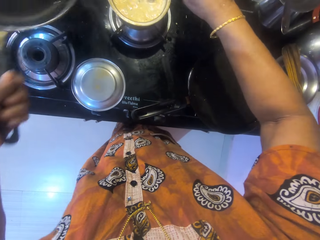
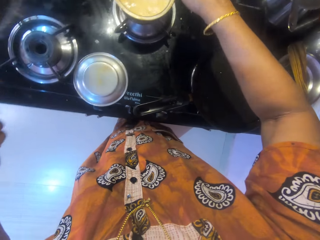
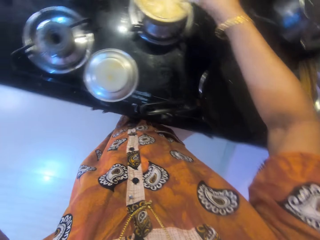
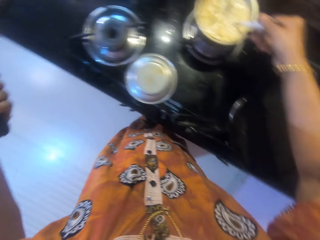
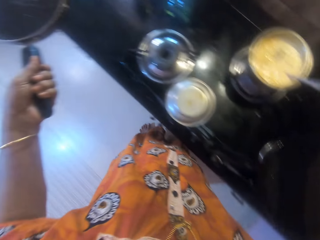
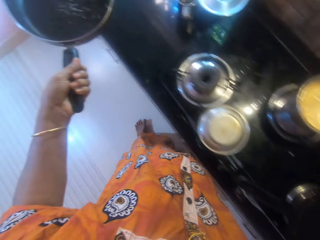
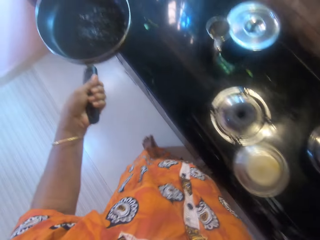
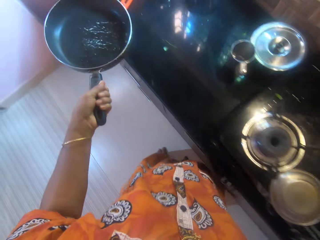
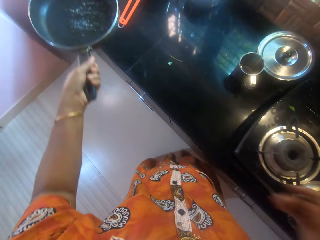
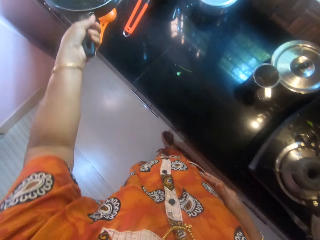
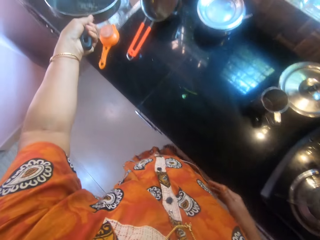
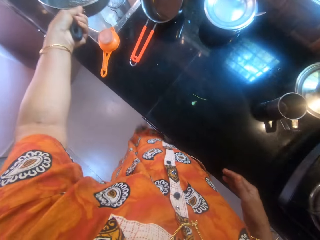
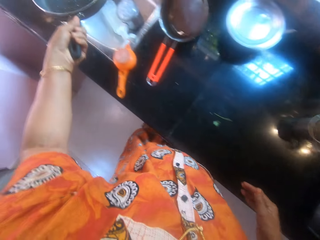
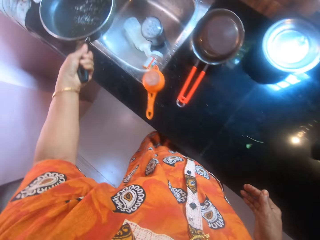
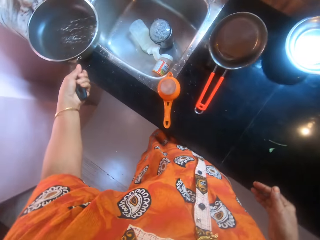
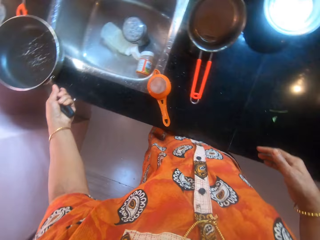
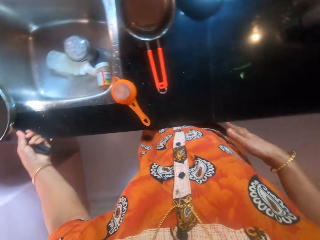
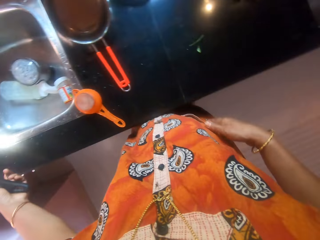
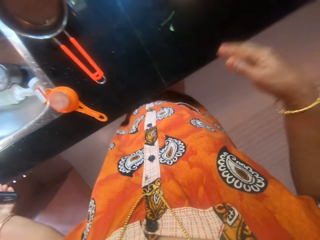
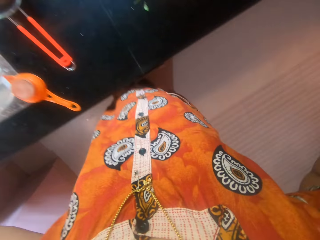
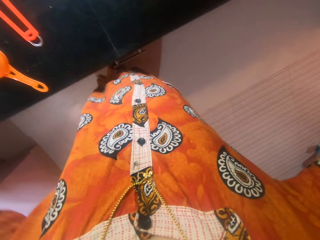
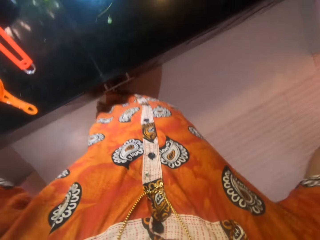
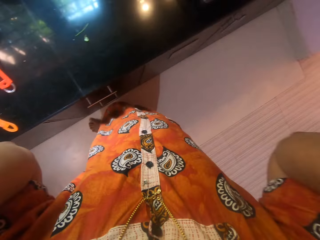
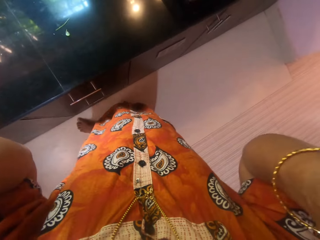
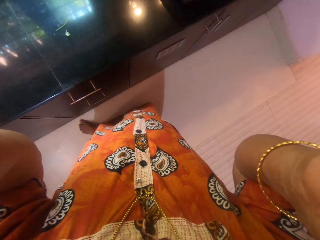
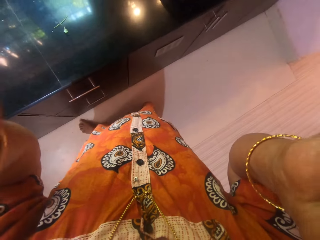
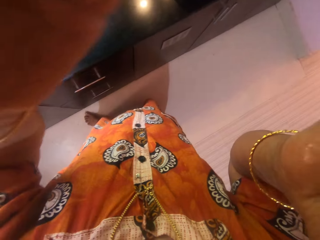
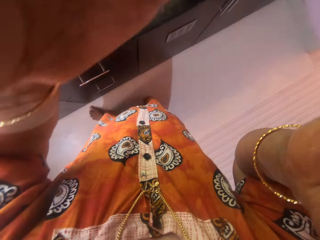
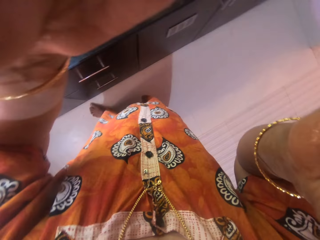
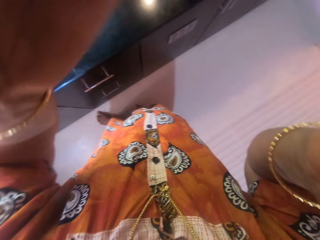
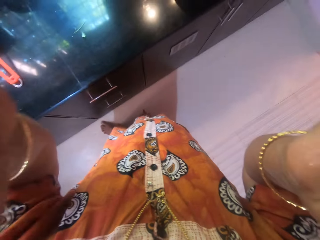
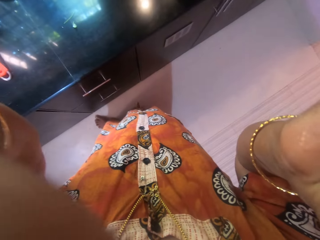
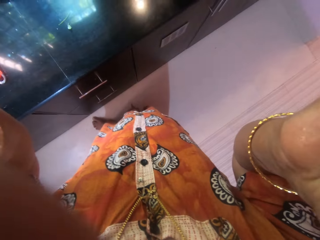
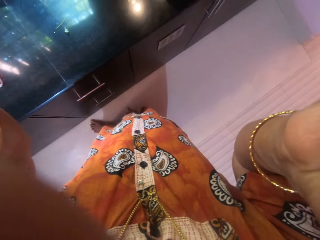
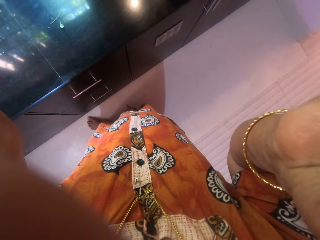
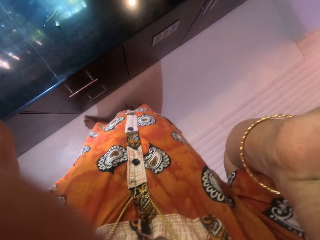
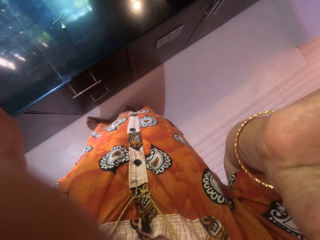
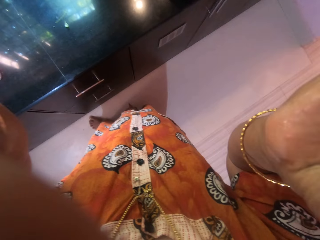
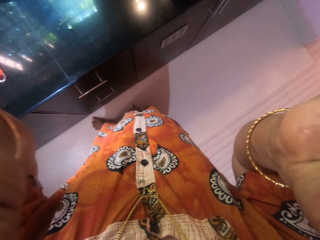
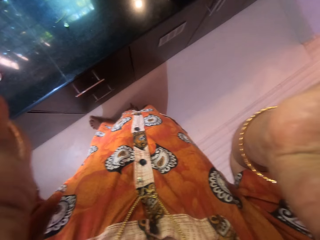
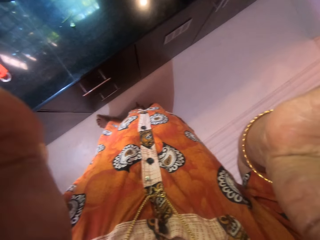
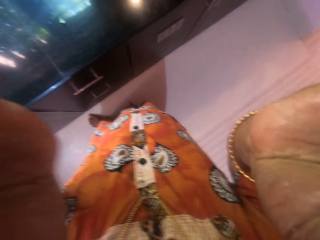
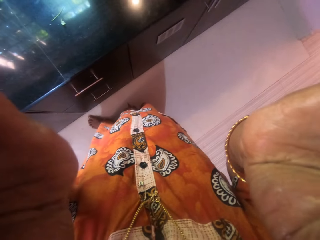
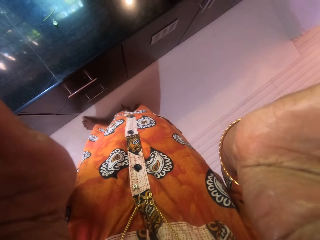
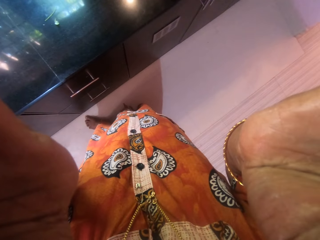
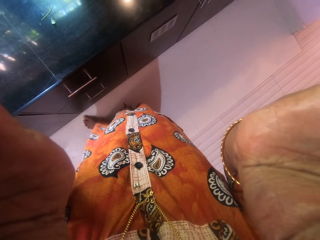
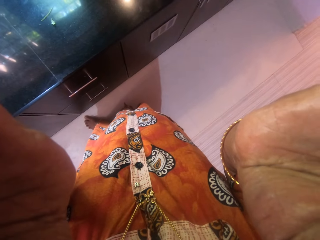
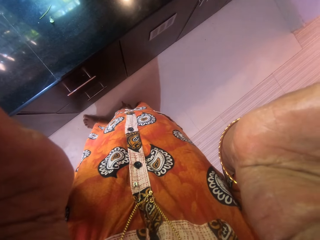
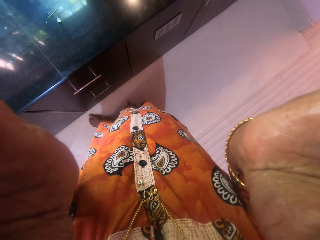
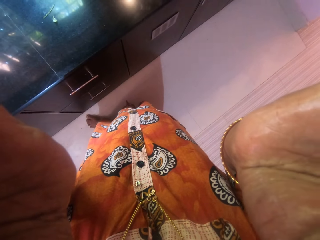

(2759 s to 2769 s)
The camera wearer stirs something in the pot with a serving spoon. They leave the serving spoon in the pot. They walk around. They drop the pan on the sink counter. A woman sits on the chair. The camera wearer fixes the camera on the head.

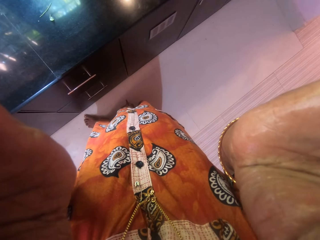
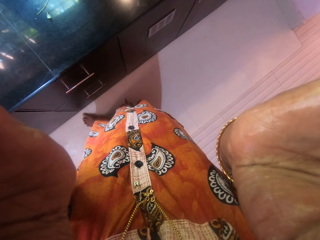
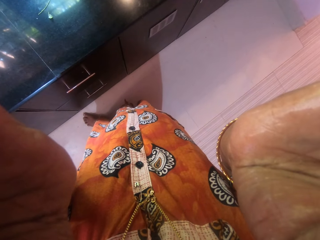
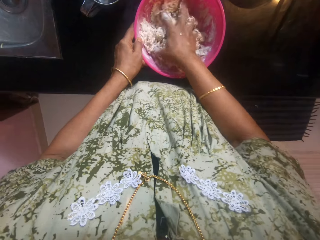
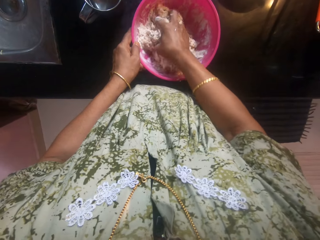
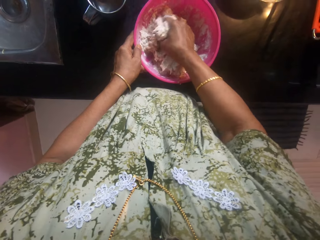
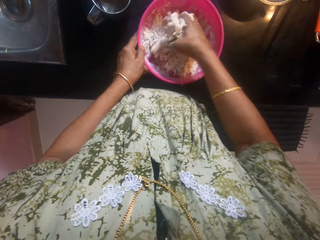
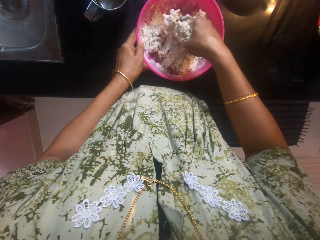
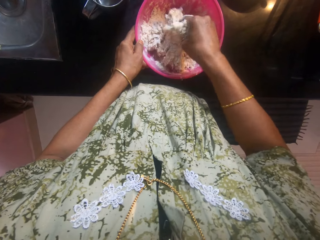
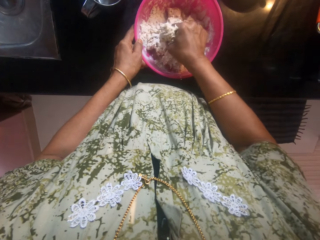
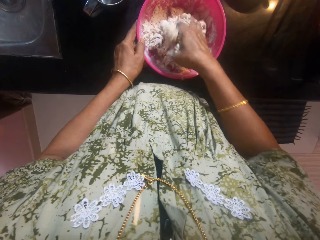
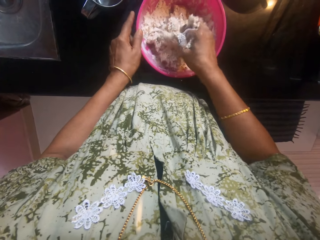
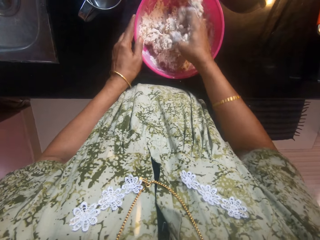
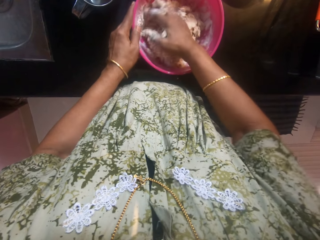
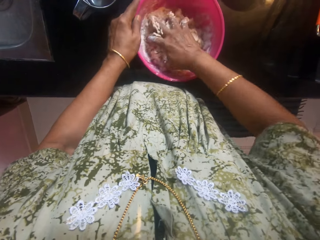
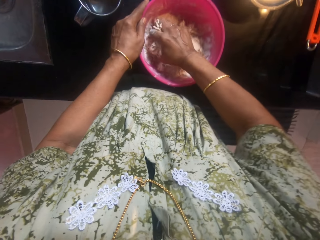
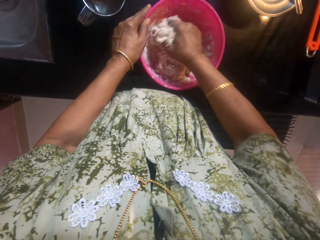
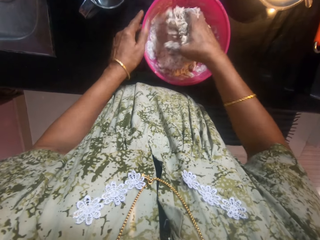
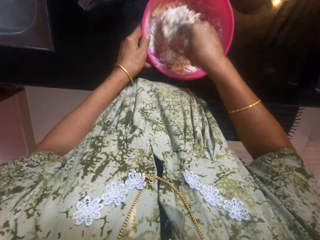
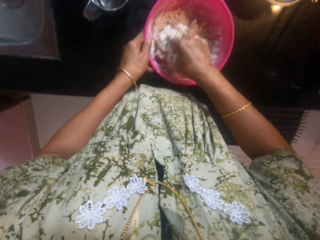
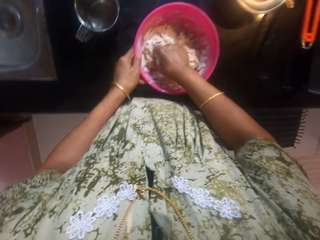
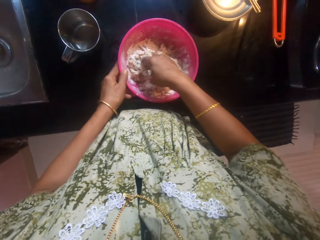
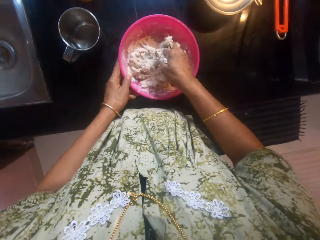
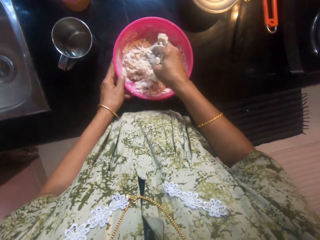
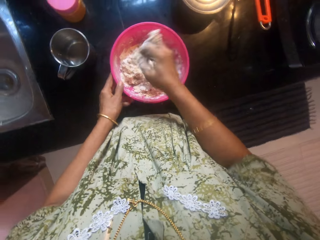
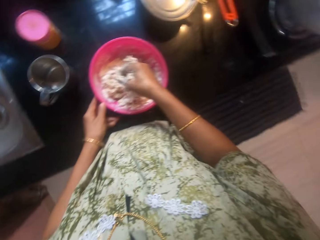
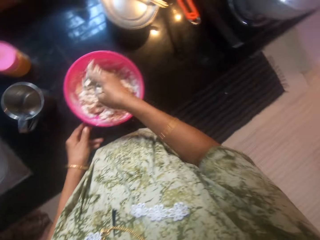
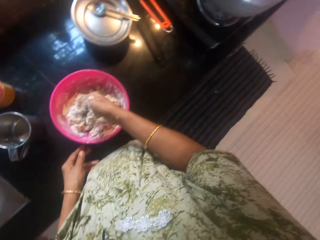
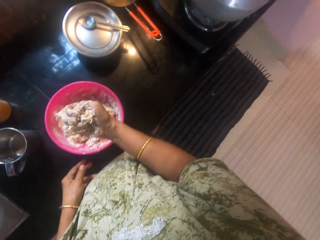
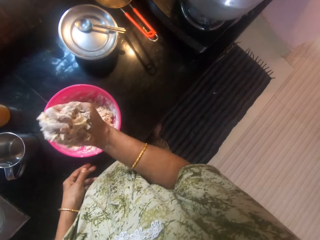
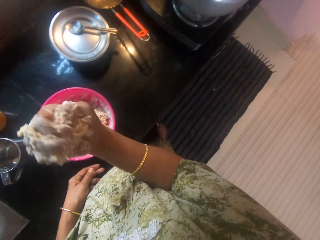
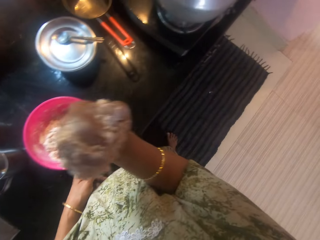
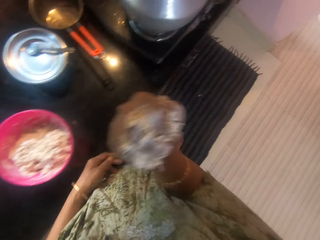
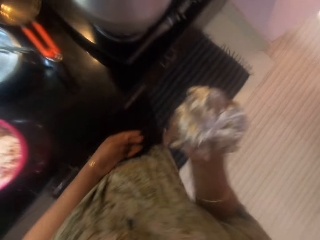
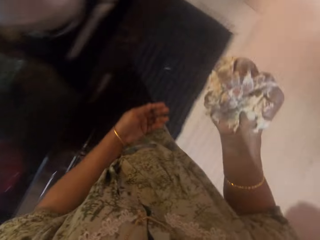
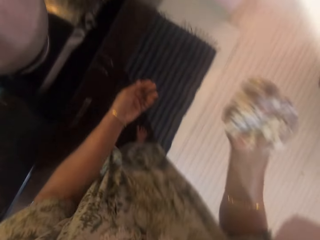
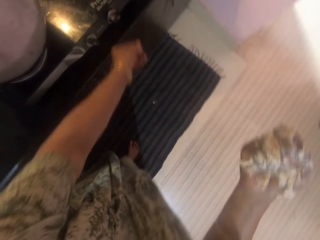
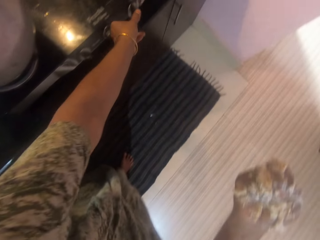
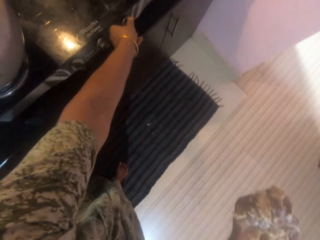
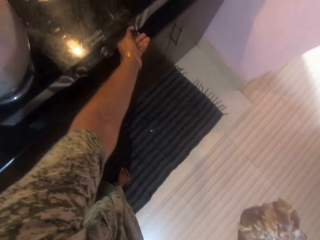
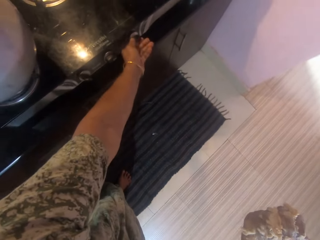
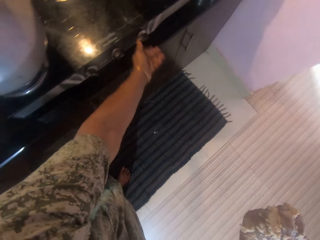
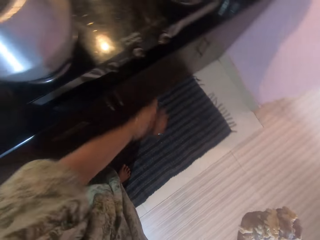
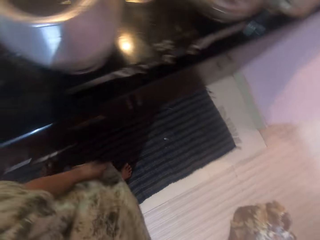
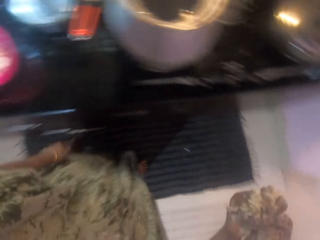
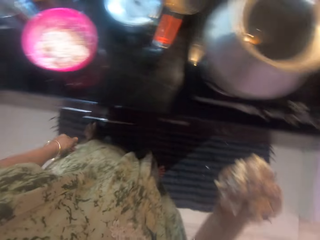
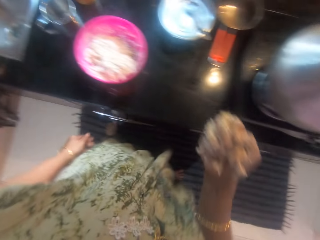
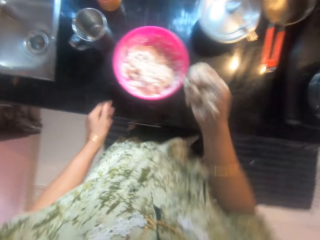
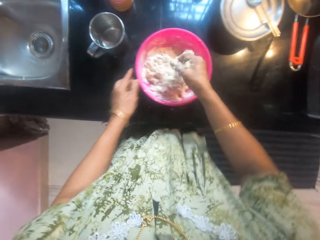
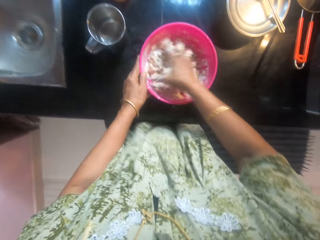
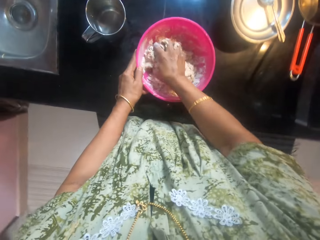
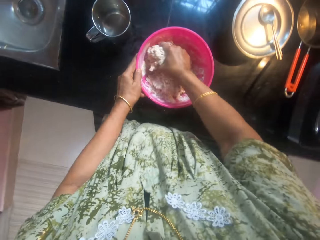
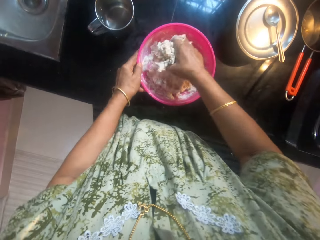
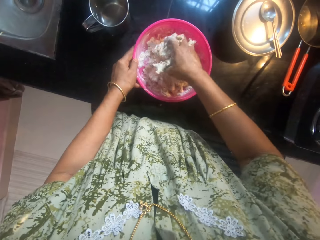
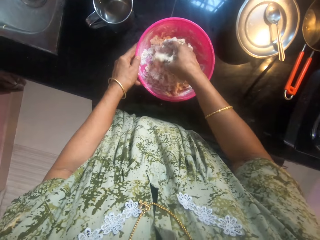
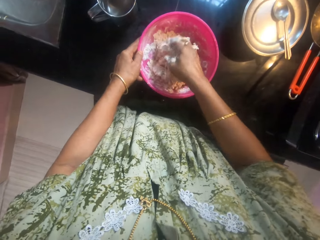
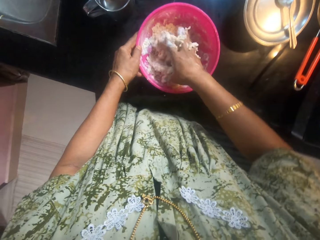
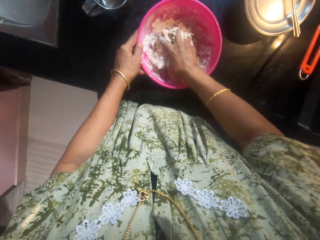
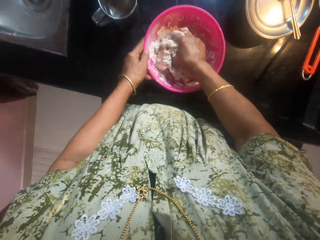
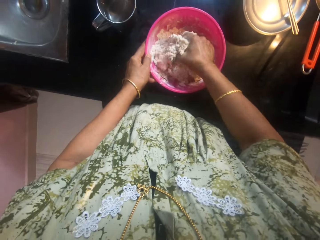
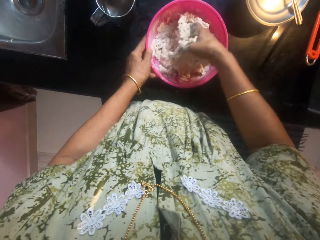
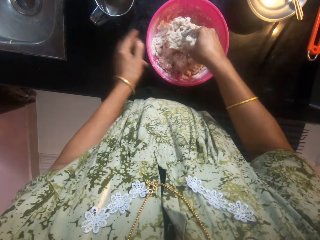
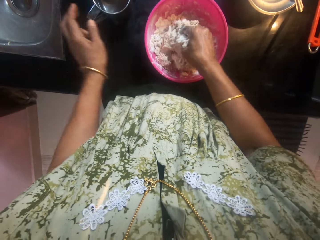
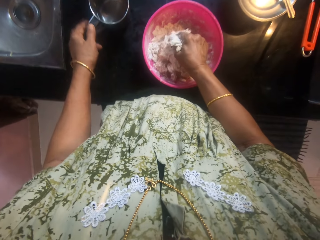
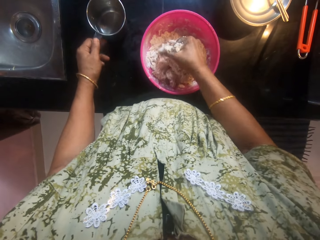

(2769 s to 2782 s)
The camera wearer kneads a dough in a bowl with her hand. She shakes her hand. She moves her hand around. She moves around. She turns the gas cooker knob. She moves around. She kneads the dough in the bowl with her hand.
